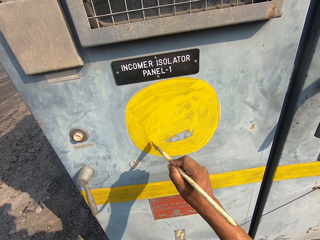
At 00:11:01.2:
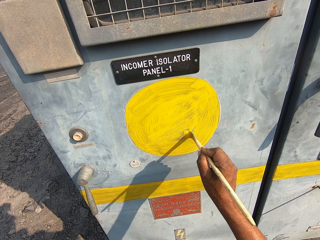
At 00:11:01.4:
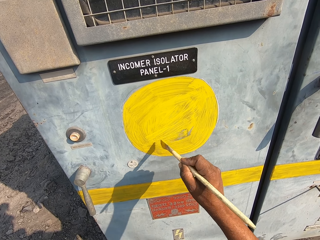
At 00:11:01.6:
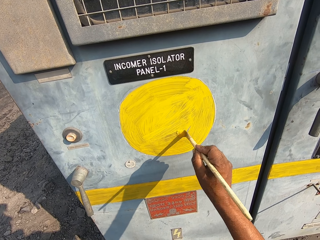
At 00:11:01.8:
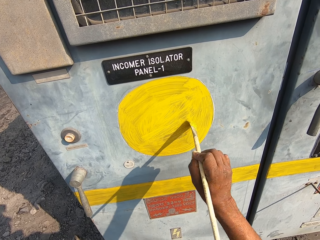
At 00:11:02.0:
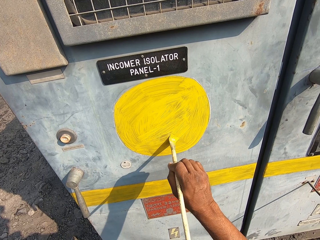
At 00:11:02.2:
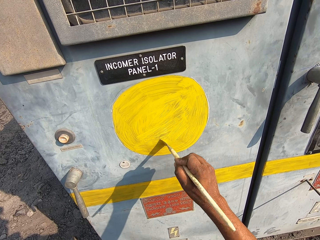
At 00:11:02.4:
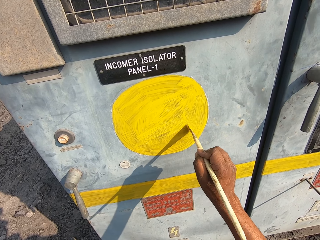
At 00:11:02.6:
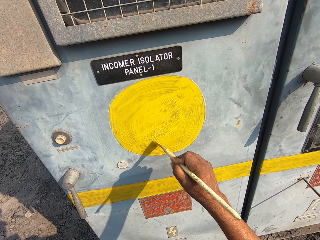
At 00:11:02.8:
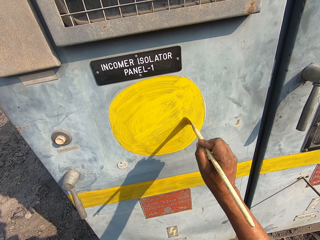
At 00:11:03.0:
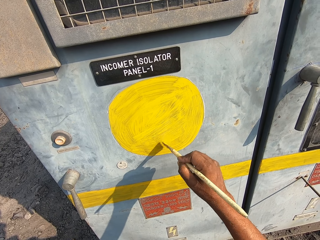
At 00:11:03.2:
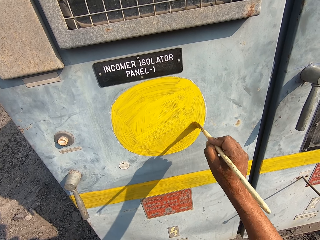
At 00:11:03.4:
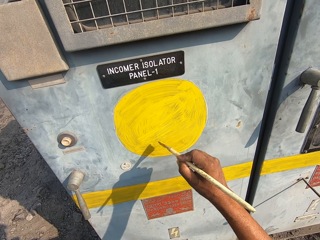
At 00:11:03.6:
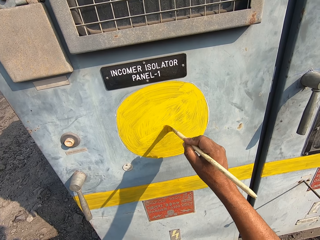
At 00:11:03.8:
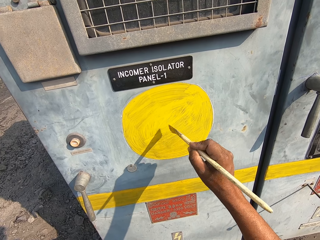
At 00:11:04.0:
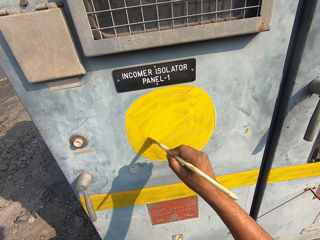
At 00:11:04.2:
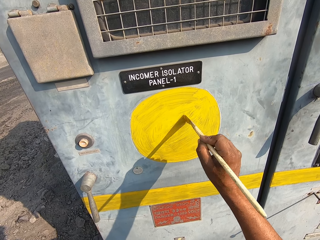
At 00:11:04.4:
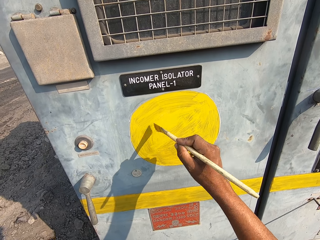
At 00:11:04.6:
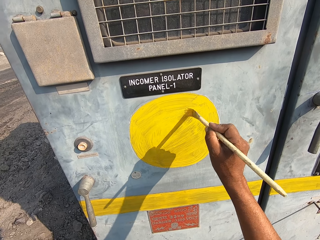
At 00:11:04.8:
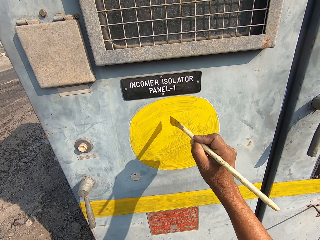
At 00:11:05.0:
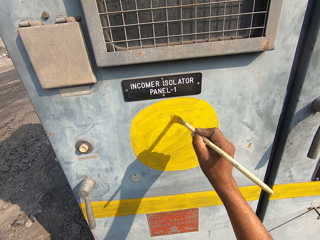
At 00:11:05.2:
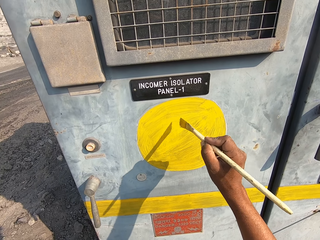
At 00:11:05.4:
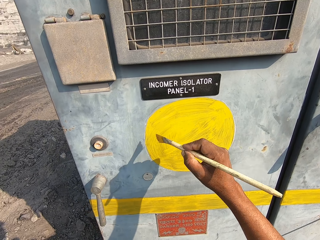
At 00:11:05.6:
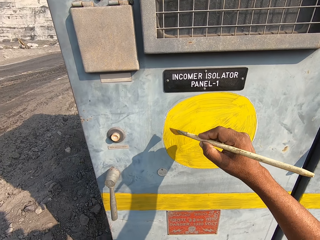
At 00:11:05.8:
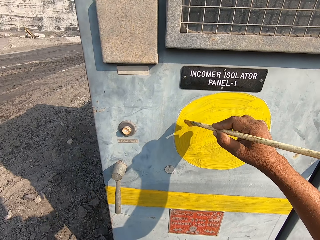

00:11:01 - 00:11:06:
The camera wearer paints on the isolator panel.

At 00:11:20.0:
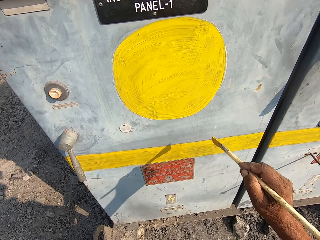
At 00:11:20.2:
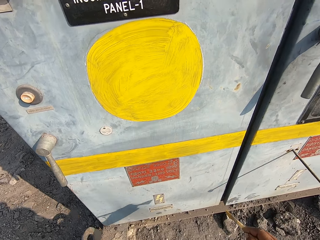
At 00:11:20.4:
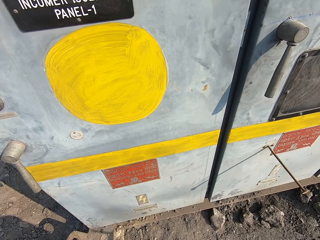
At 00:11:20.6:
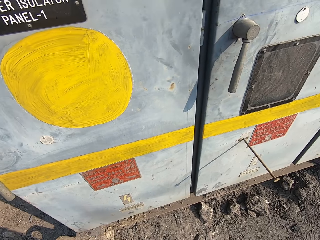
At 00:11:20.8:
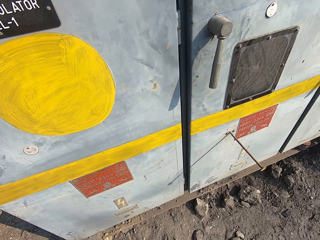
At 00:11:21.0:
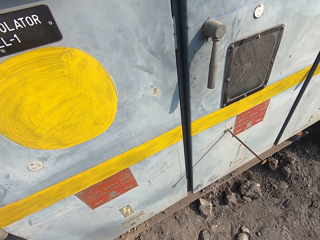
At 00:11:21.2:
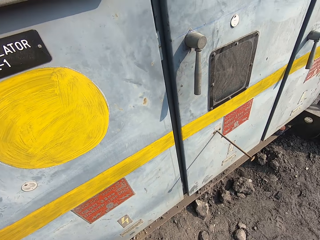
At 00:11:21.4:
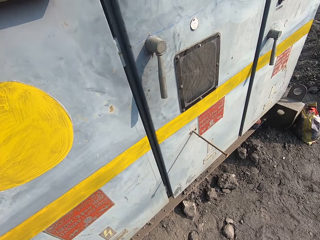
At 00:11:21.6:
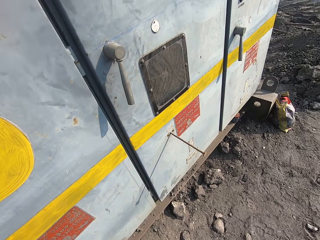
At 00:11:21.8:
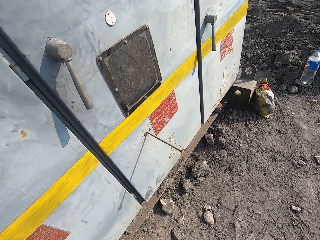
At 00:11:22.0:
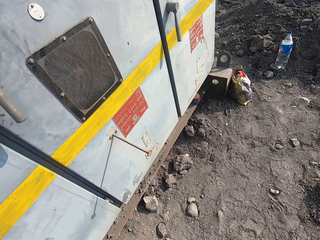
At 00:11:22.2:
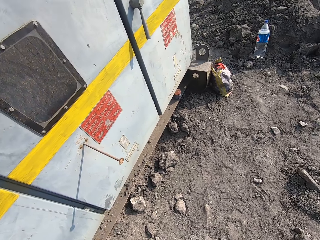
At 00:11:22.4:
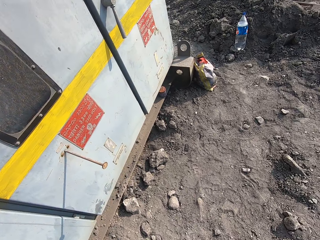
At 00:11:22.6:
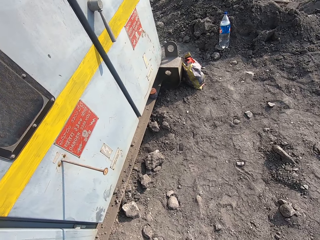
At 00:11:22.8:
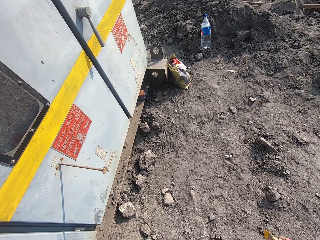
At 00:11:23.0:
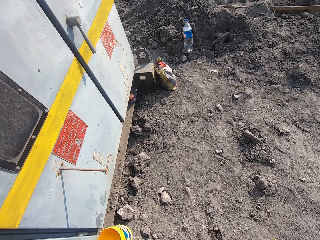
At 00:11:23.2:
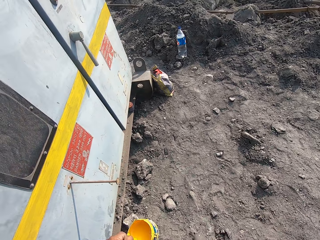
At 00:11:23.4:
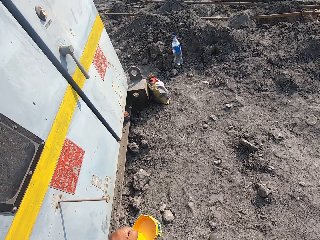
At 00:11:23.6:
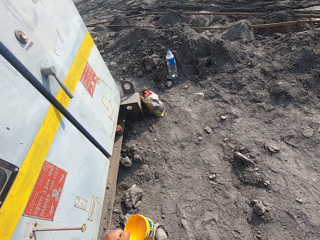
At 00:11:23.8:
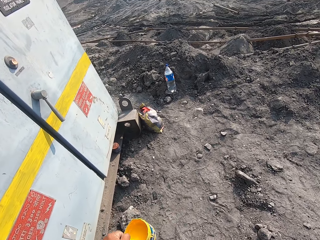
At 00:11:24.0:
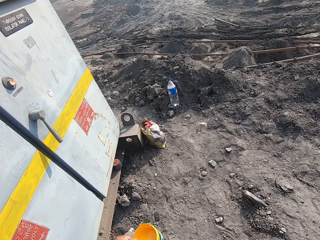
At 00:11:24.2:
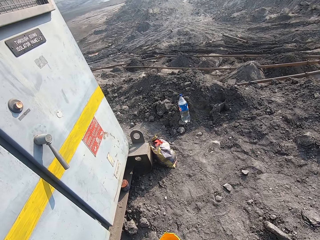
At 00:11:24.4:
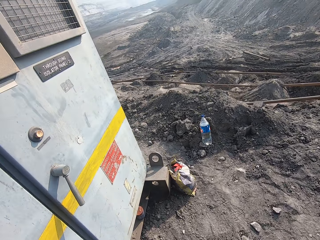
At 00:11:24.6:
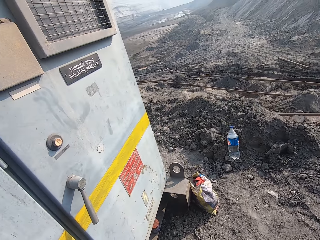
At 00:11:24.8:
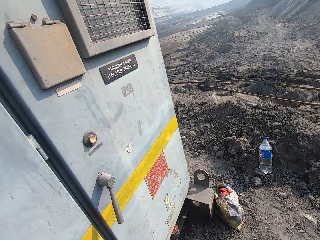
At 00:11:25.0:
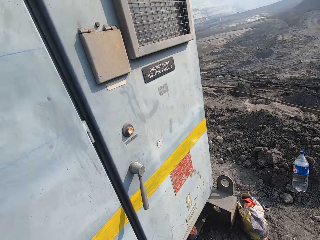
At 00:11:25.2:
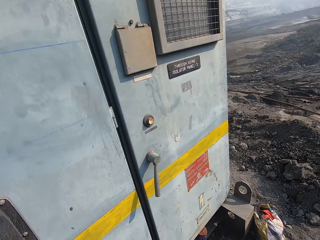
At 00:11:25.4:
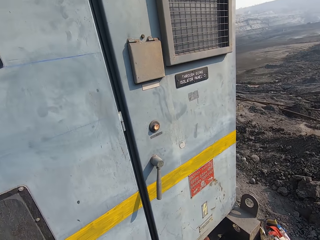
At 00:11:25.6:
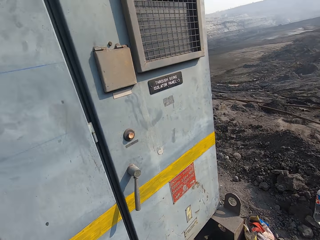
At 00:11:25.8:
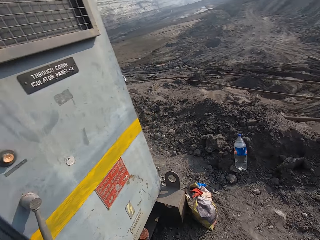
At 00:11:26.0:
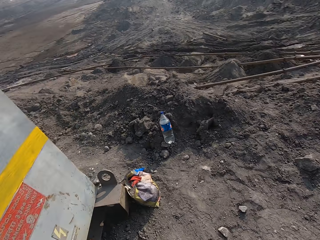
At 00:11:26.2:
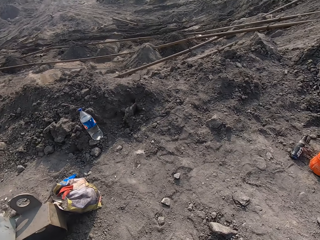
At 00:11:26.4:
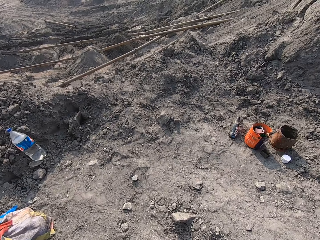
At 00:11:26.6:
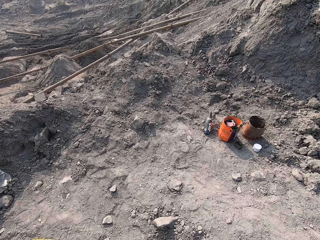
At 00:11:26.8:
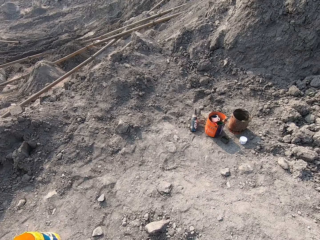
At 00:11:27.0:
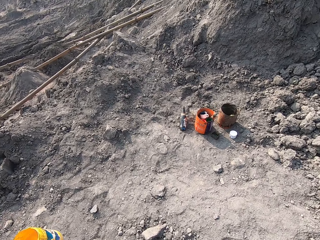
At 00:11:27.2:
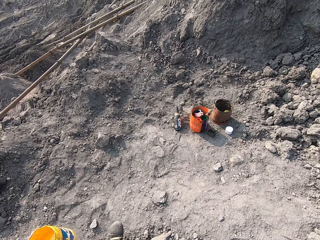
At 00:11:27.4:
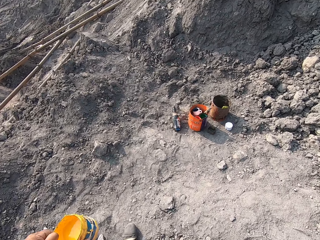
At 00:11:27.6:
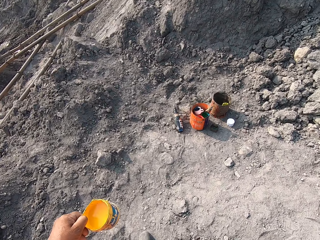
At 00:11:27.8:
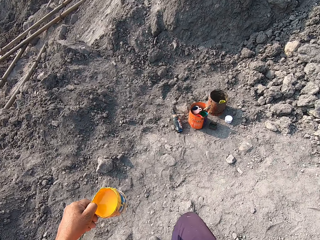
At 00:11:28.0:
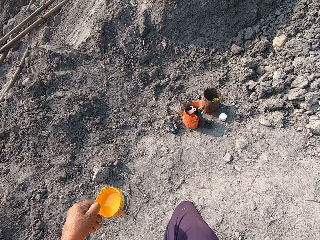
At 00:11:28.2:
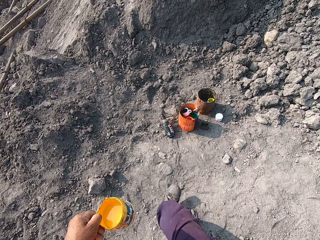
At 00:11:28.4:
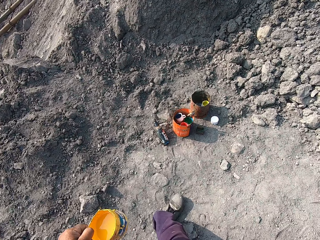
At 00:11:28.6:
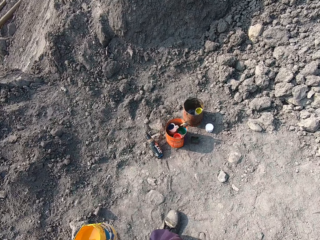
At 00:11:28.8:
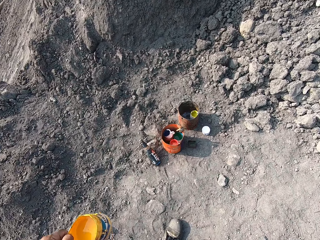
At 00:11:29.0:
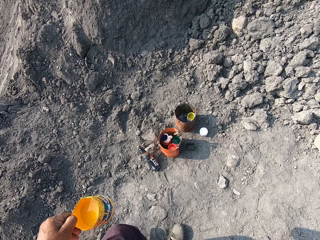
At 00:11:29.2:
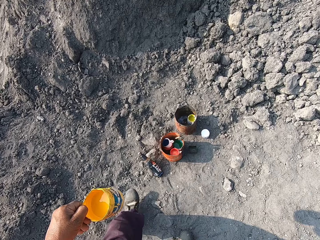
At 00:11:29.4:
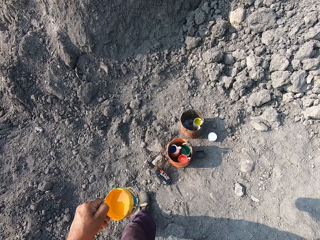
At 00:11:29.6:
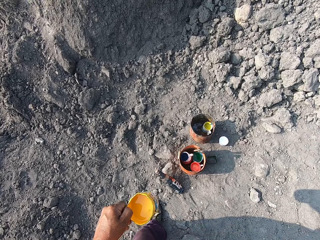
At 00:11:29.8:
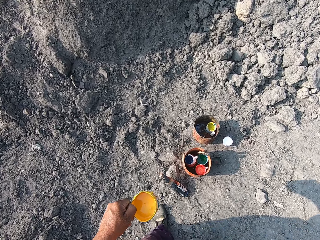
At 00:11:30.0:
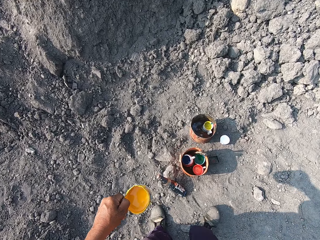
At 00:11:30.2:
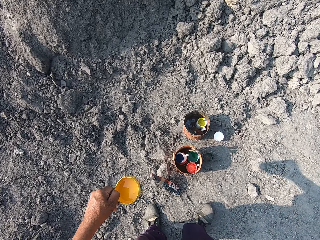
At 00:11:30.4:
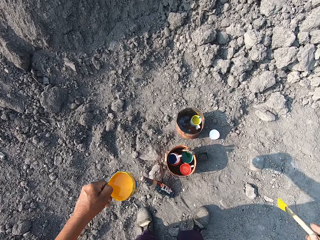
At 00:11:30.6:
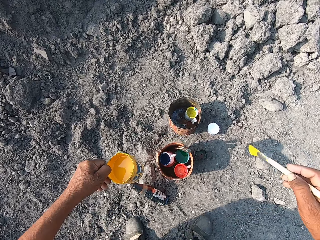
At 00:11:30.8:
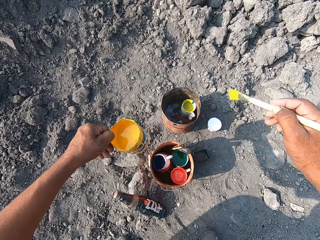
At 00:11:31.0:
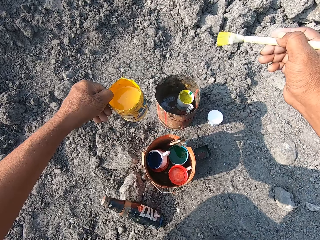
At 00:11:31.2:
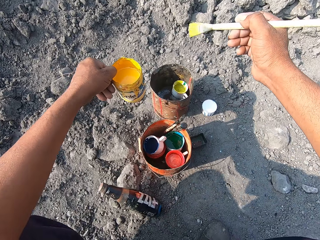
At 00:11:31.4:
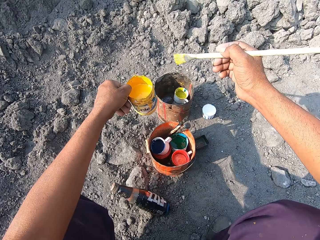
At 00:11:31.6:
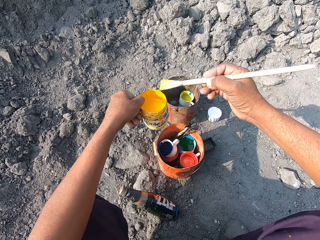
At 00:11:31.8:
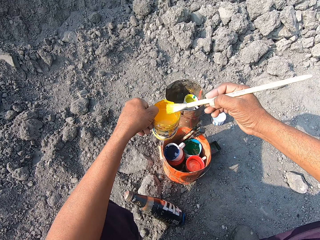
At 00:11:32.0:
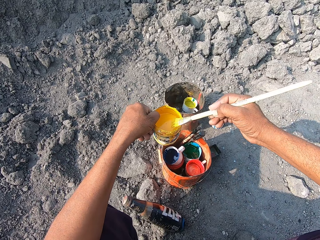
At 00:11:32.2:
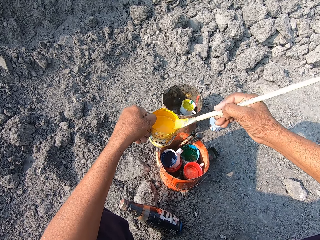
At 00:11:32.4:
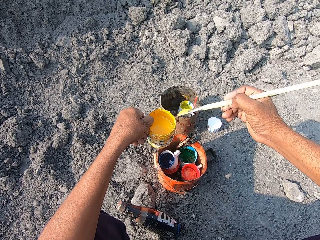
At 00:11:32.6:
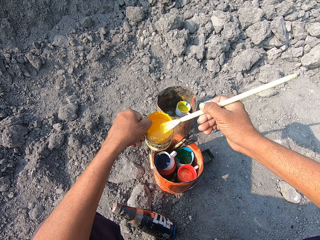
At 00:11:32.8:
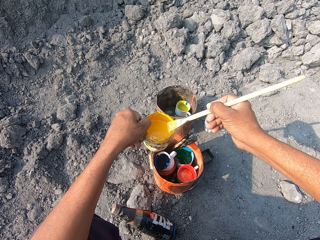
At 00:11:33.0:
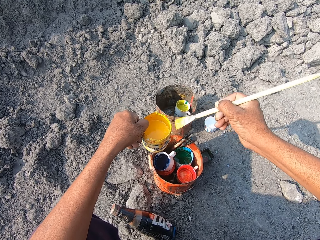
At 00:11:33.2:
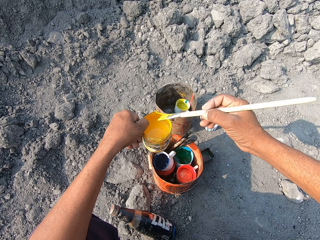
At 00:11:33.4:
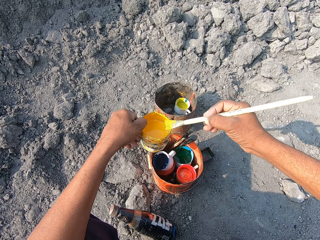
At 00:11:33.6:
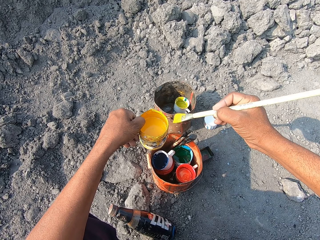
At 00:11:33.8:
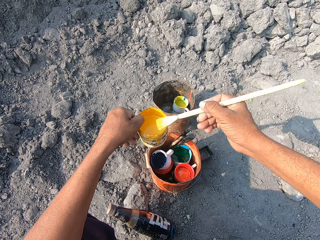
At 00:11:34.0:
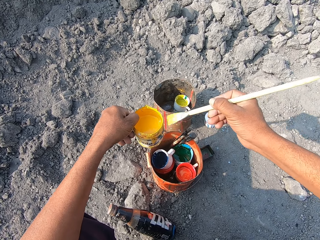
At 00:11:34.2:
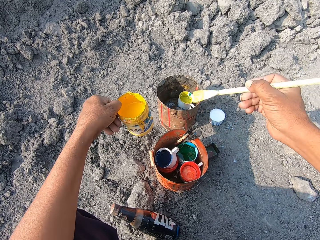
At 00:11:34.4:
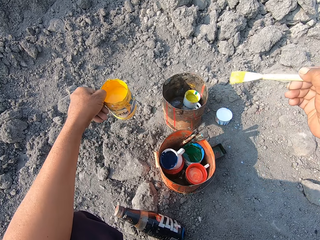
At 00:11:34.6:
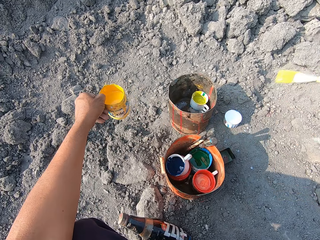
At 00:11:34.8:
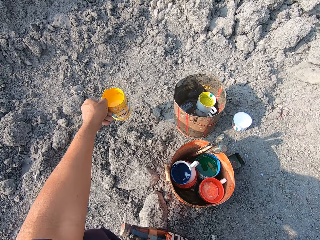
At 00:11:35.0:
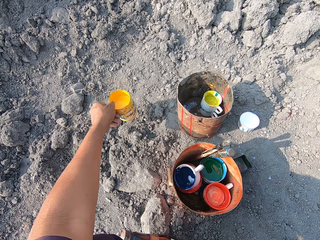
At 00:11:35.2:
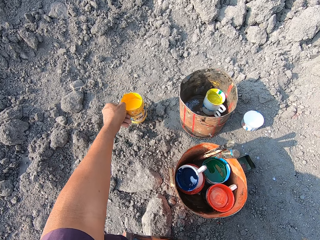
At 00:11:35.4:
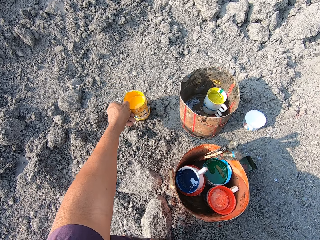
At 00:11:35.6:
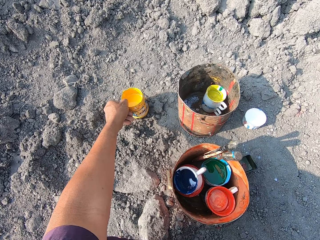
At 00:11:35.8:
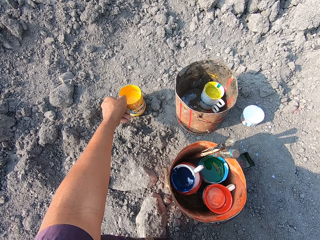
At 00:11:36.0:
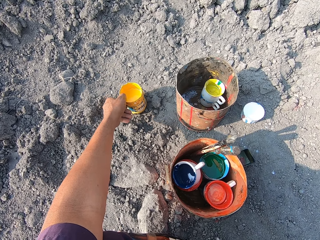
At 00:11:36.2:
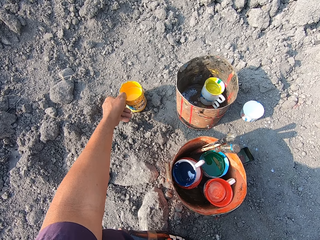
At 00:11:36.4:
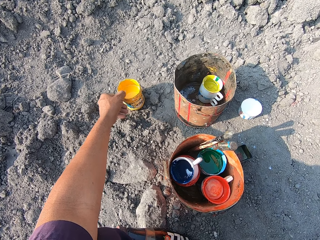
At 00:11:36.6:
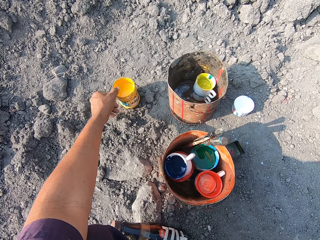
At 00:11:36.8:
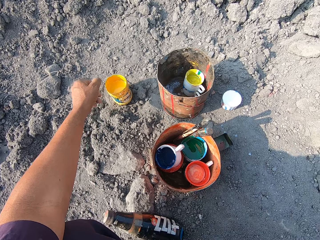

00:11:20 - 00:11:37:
The camera wearer turns right. They walk forward, look left, turn right, walk forward, turn right and walk forward. They remove excess paint on the paint brush, on the bucket. They place the tin of paint on the ground.
